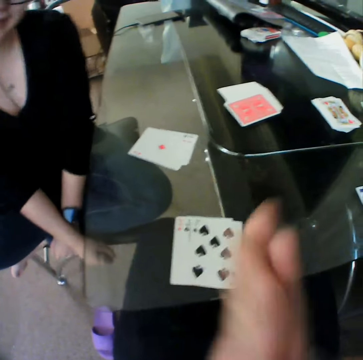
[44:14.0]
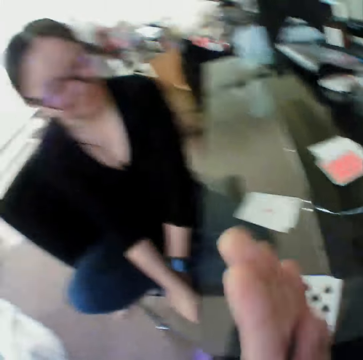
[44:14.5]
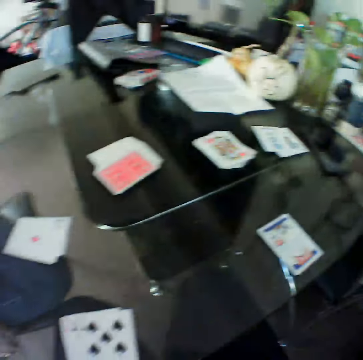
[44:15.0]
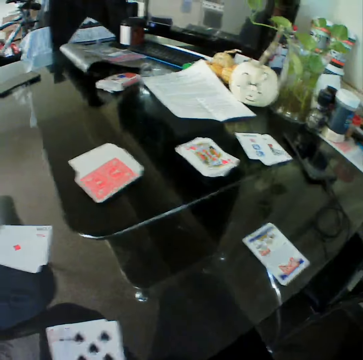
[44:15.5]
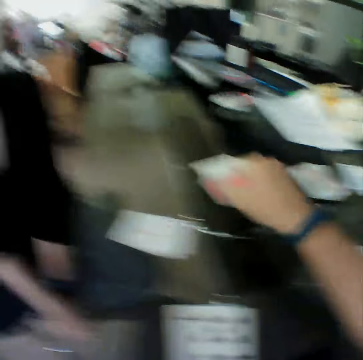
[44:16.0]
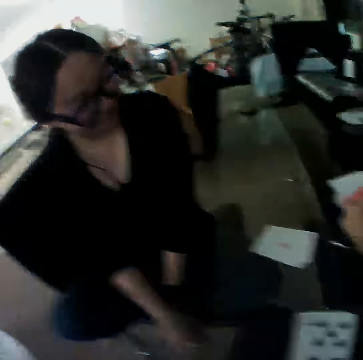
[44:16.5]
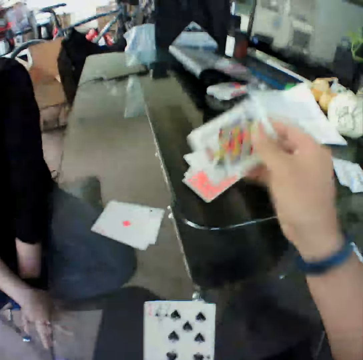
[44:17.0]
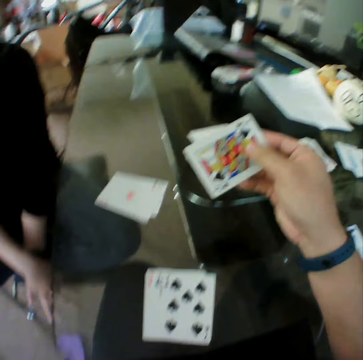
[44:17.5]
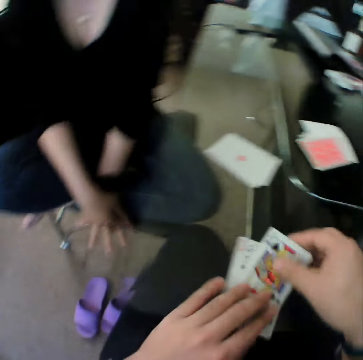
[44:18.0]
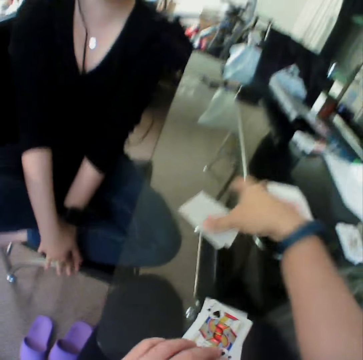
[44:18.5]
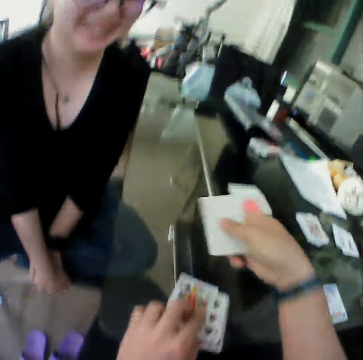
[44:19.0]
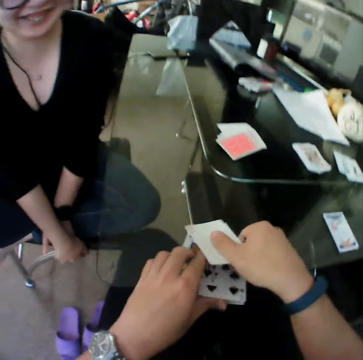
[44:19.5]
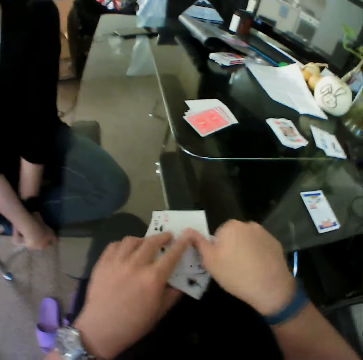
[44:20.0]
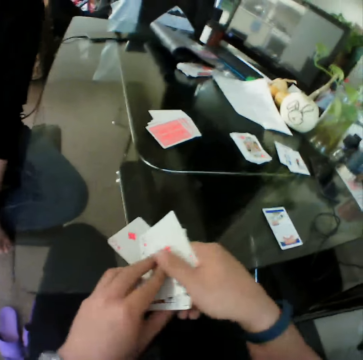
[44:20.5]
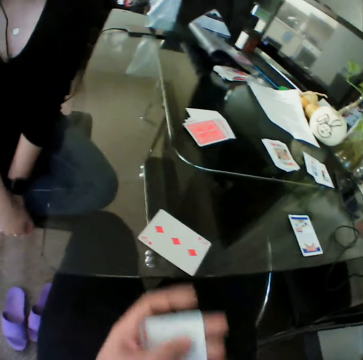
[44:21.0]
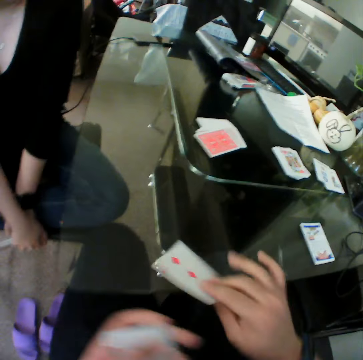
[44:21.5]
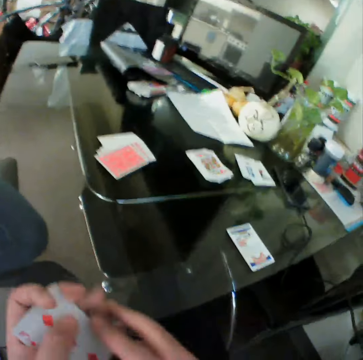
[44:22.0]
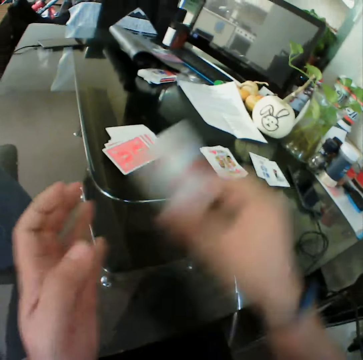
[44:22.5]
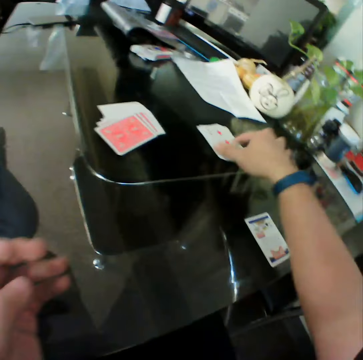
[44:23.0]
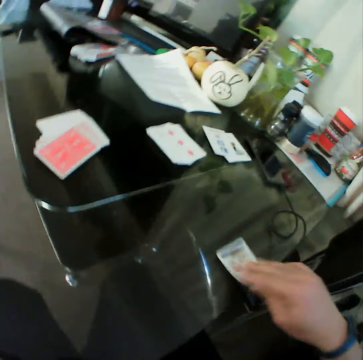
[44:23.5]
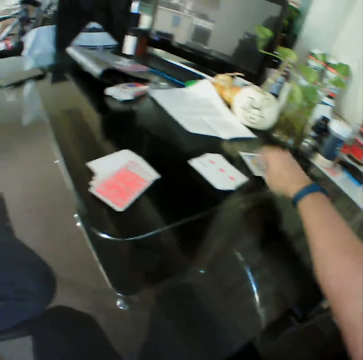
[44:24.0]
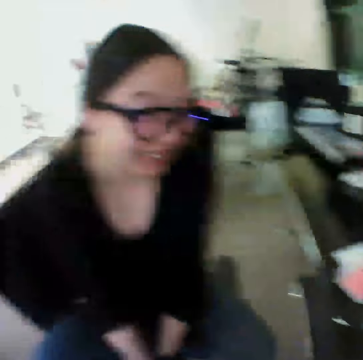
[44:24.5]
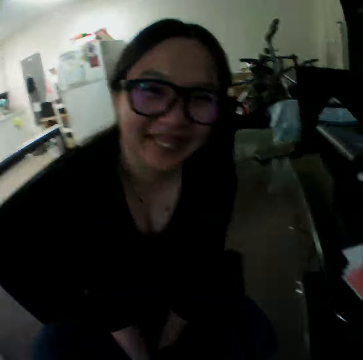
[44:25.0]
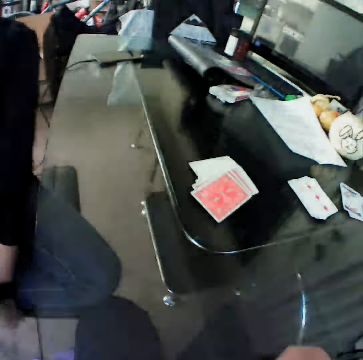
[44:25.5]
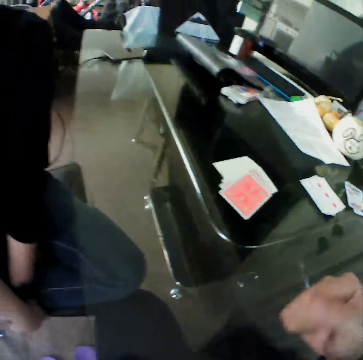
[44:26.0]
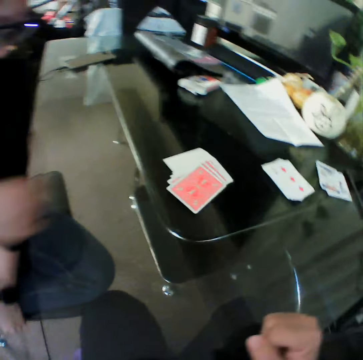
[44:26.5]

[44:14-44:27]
The camera wearer rubs his hands together. He picks a card from the table. He drops the cards on the table. He picks the cards from the table with his right hand. He drops the cards on the cards on the table. He picks the cards from the table. He picks a card from the table. He holds the cards with both hands. He drops the cards on the table. He picks a card from the table. He drops the card on the table.

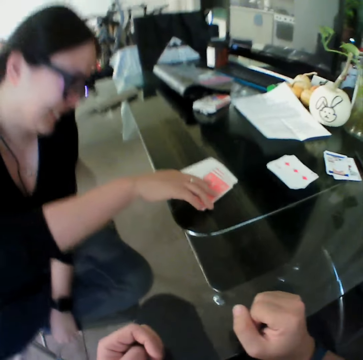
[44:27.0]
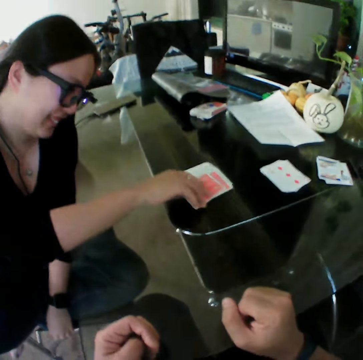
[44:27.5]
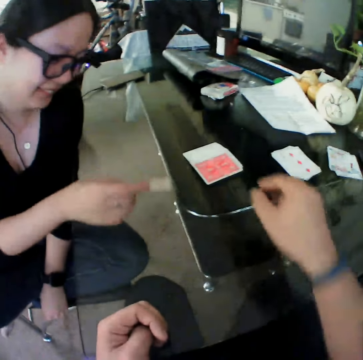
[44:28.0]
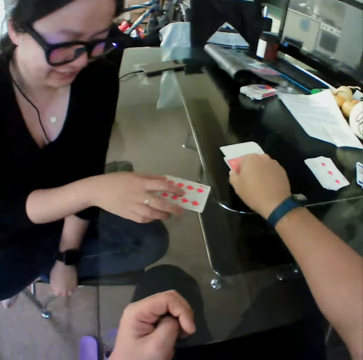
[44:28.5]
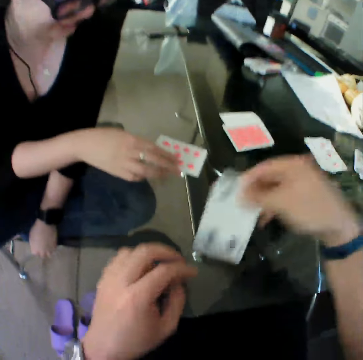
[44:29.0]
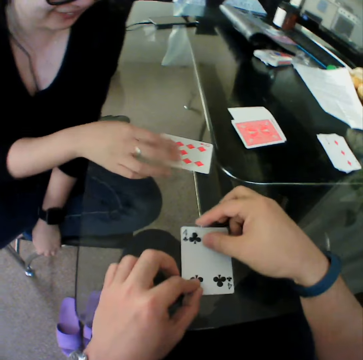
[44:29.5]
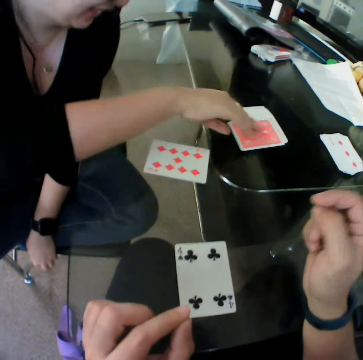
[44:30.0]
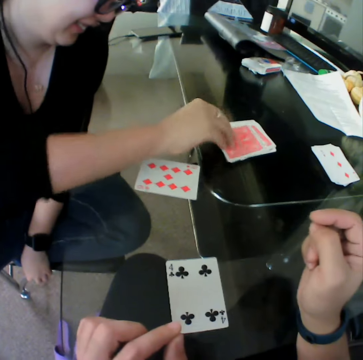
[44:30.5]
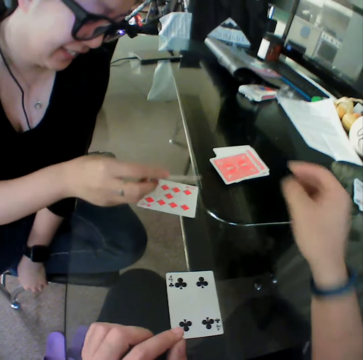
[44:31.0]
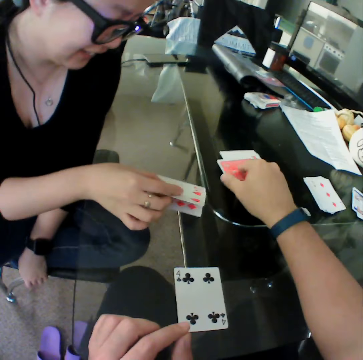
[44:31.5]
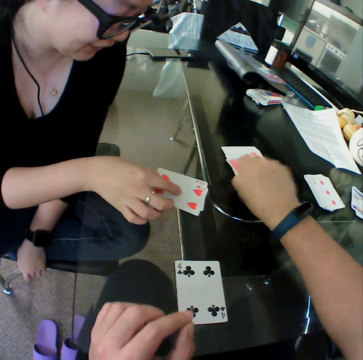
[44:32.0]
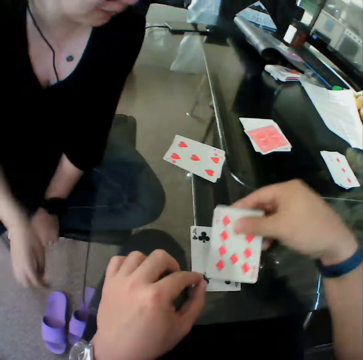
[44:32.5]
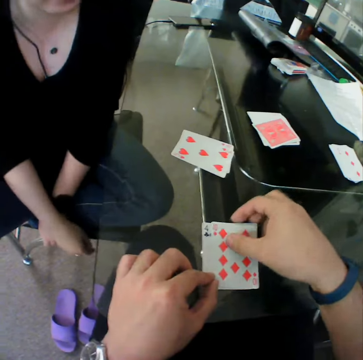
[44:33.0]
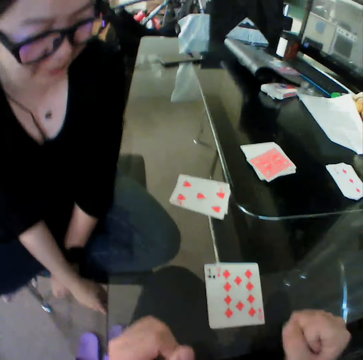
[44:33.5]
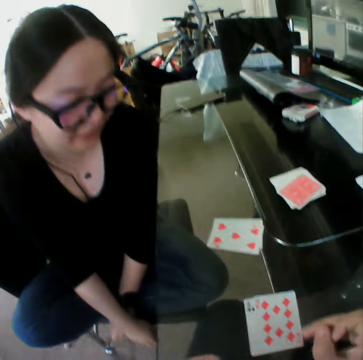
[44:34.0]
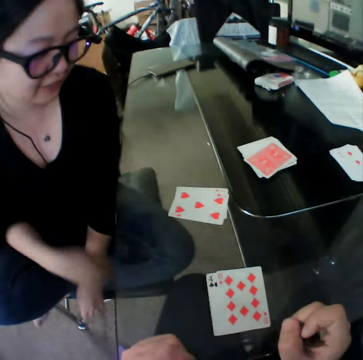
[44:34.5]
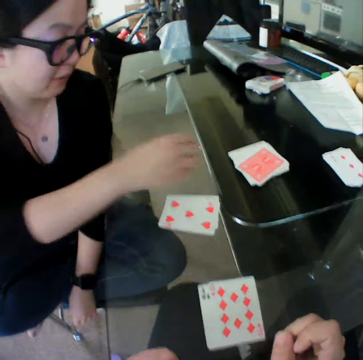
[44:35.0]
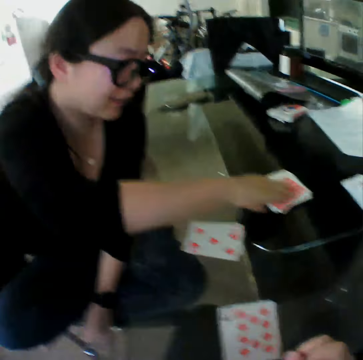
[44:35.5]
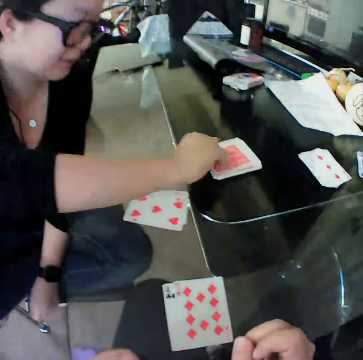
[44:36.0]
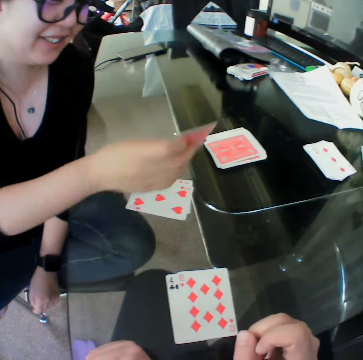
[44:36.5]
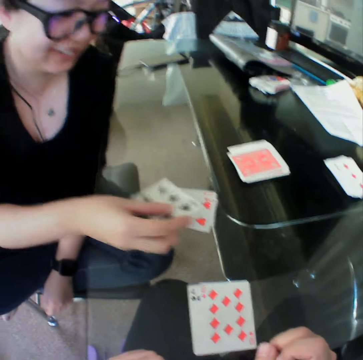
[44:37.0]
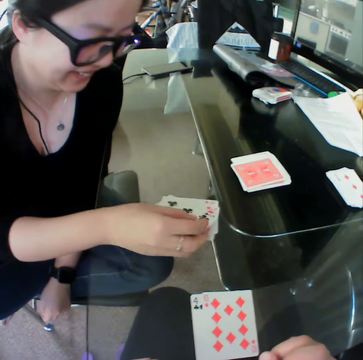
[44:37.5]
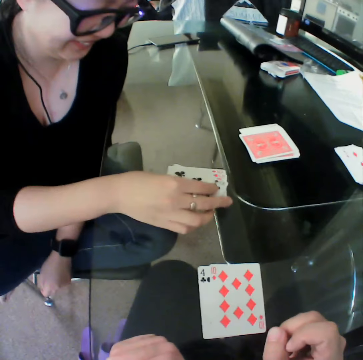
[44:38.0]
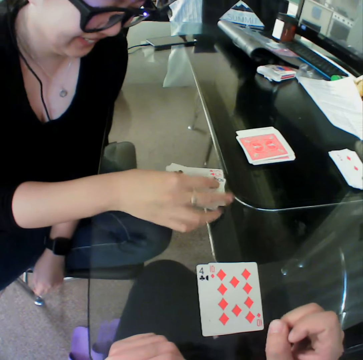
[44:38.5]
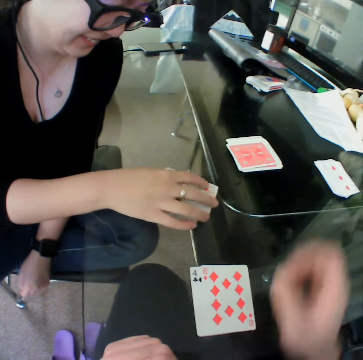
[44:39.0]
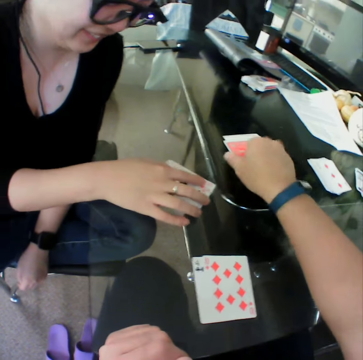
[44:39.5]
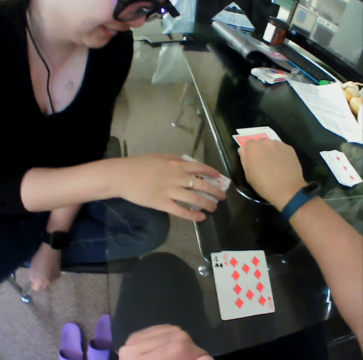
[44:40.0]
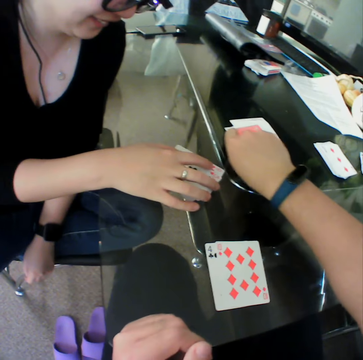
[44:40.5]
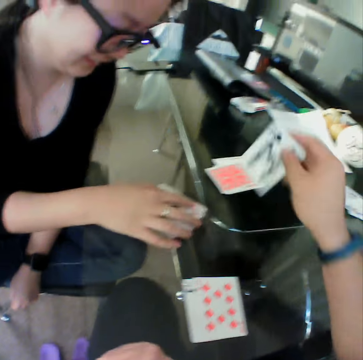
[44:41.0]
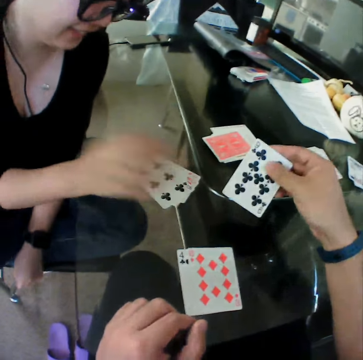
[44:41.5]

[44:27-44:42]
A woman picks a card from the table. The camera wearer picks a card from the table. The woman drops the card on the table. The camera wearer drops the card on the table. The woman picks a card from the table. The camera wearer picks a card from the table. The woman drops the card on the table. The camera wearer drops the card on the table. The woman picks a card from the table. The woman drops the card on the table. The camera wearer picks a card from the table.

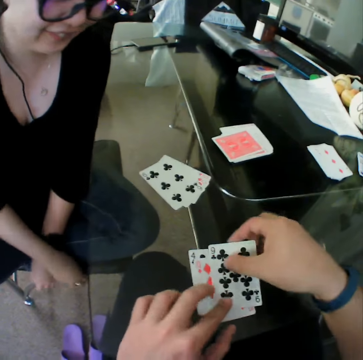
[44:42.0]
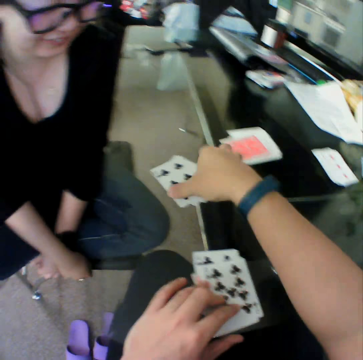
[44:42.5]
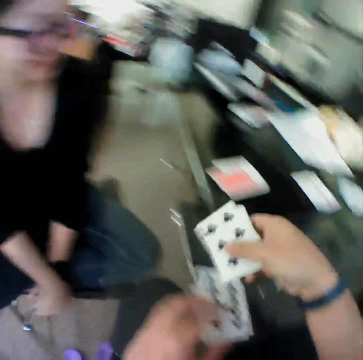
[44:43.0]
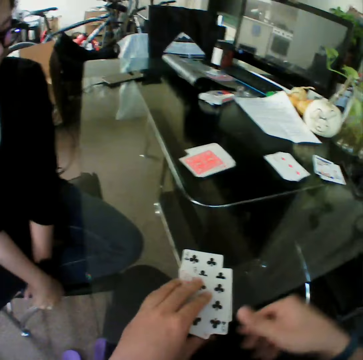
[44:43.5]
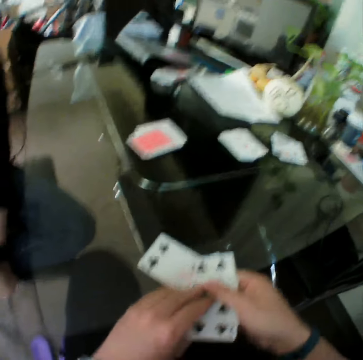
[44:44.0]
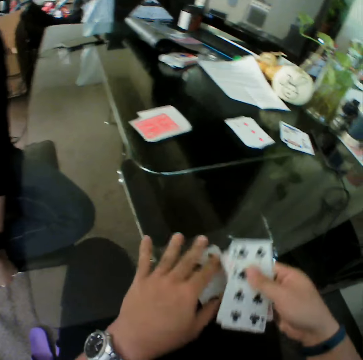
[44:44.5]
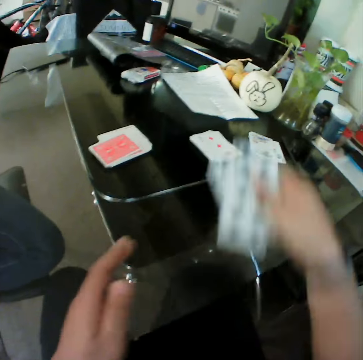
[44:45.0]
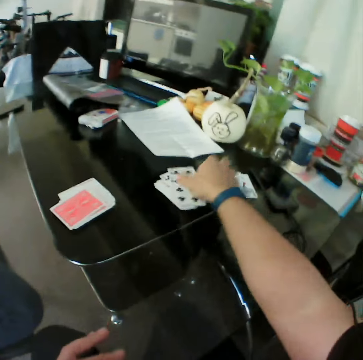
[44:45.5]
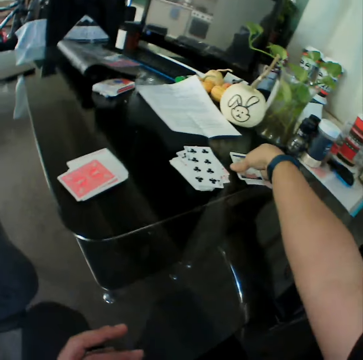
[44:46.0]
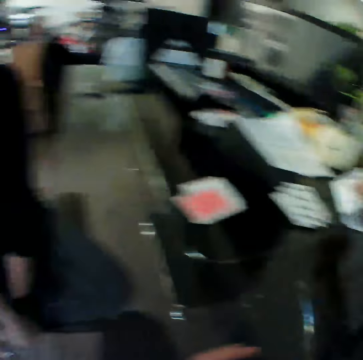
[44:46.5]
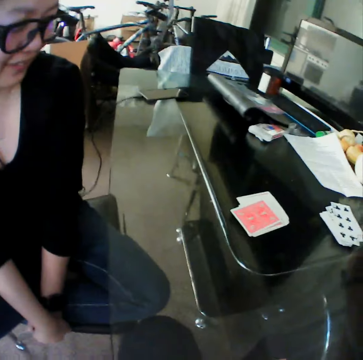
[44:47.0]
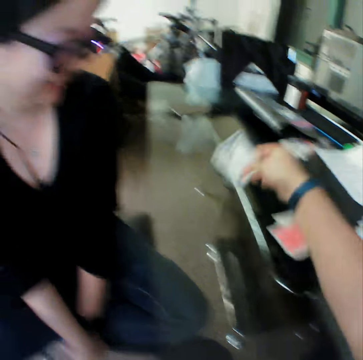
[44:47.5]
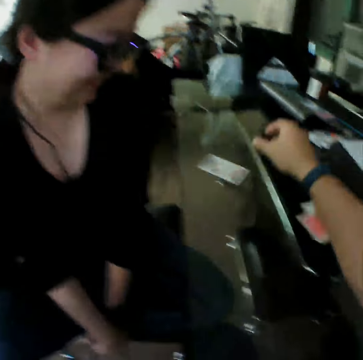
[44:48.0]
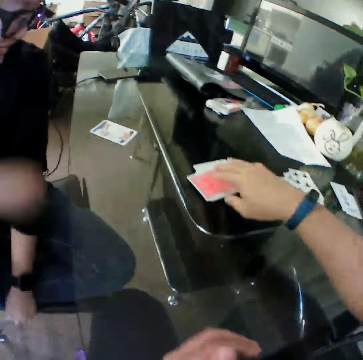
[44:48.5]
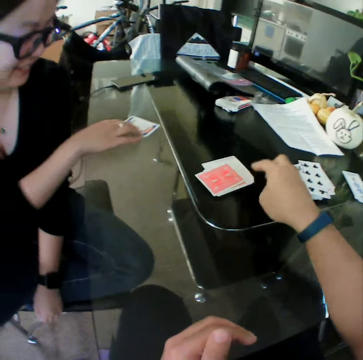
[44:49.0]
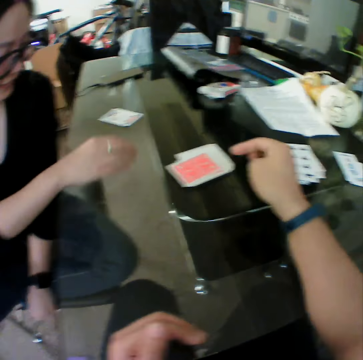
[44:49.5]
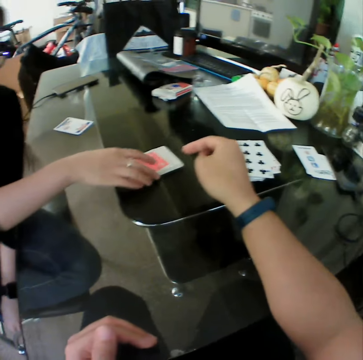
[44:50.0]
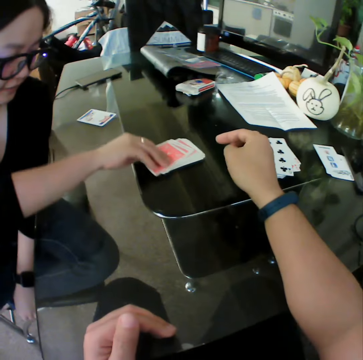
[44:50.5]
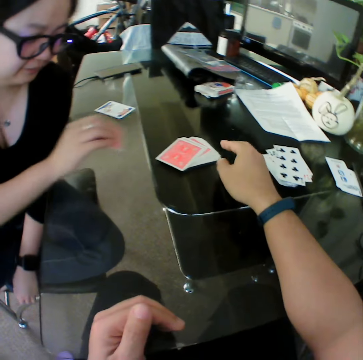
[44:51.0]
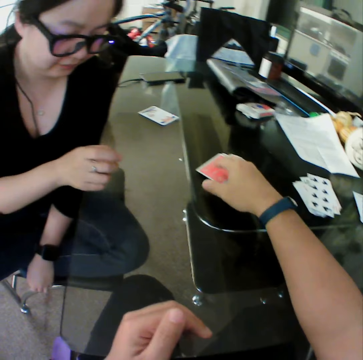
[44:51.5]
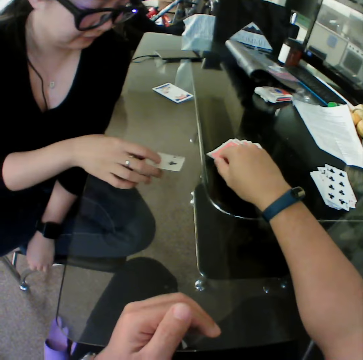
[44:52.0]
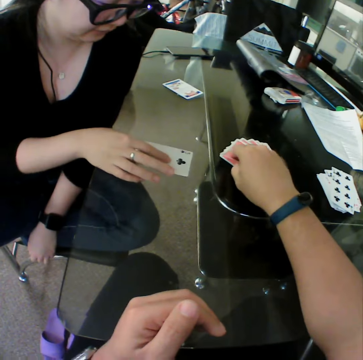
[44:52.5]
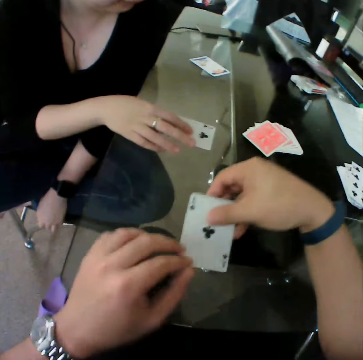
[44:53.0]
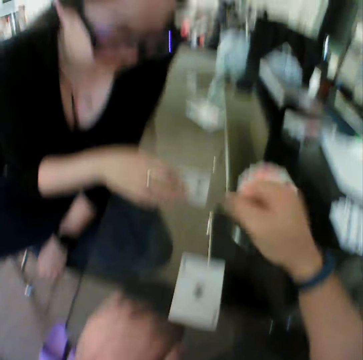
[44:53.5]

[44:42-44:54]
The camera wearer drops the card on the table. He picks the cards from the table with his right hand. He drops the cards on the cards on the table. He picks the cards from the table. He drops the cards on the table. He picks a card from the table. He drops the card on the table. A woman pushes a card. The woman picks a card from the table. The camera wearer picks a card from the table. The woman drops the card on the table. The camera wearer drops the card on the table.
